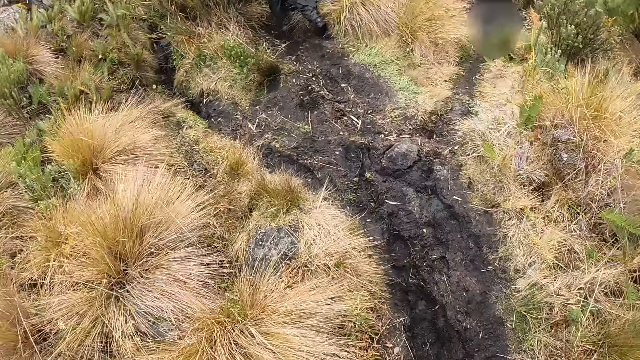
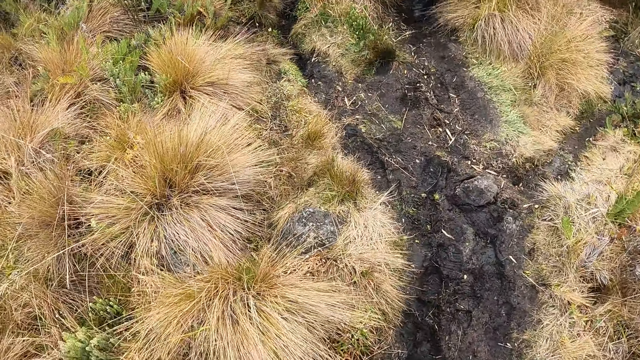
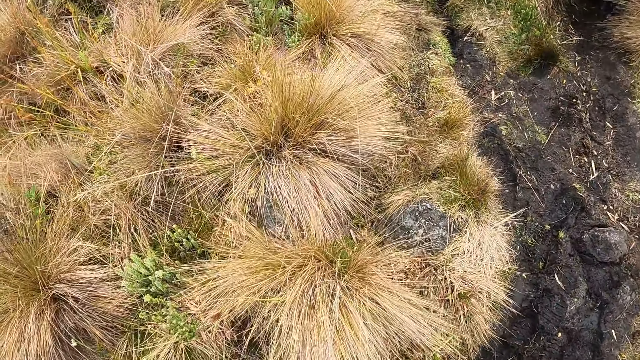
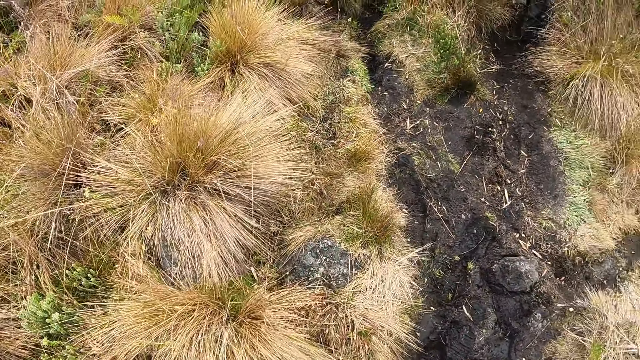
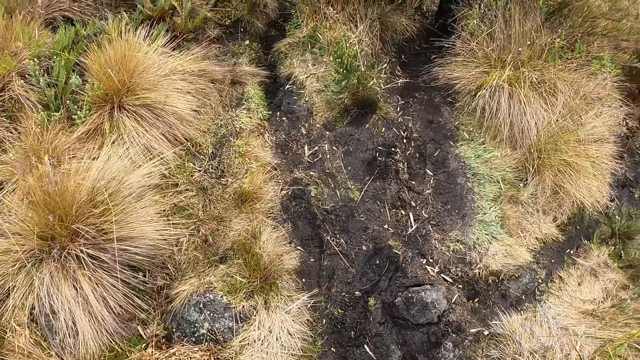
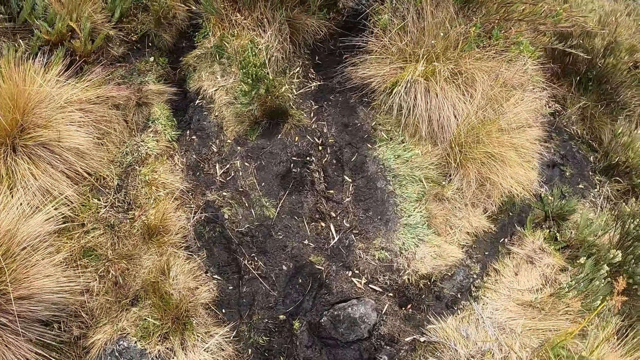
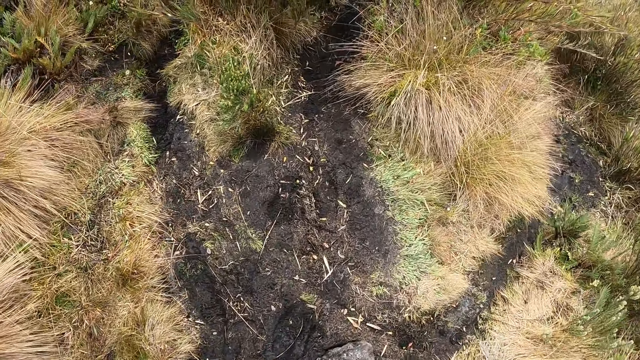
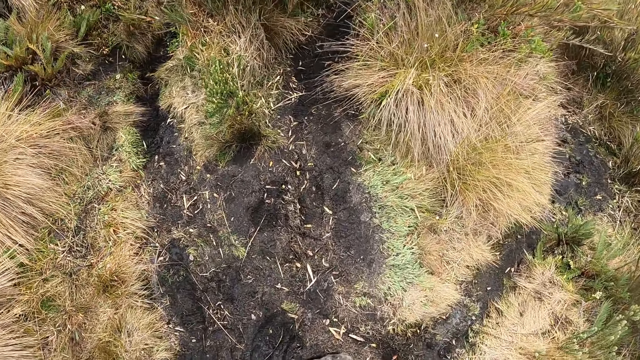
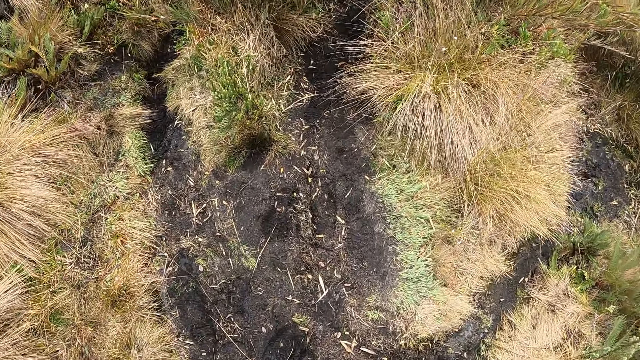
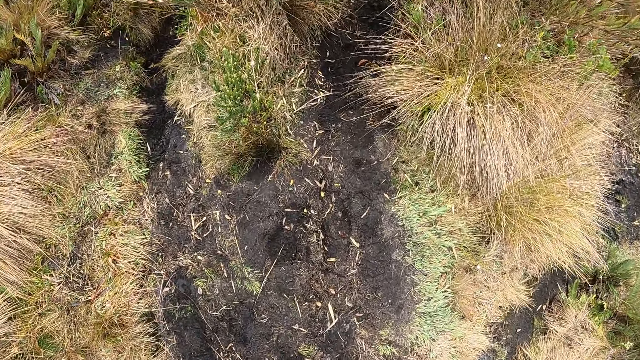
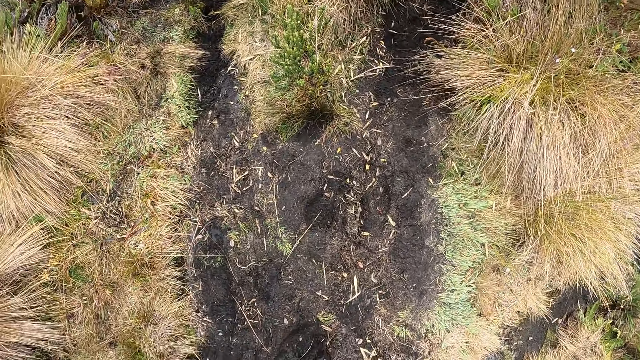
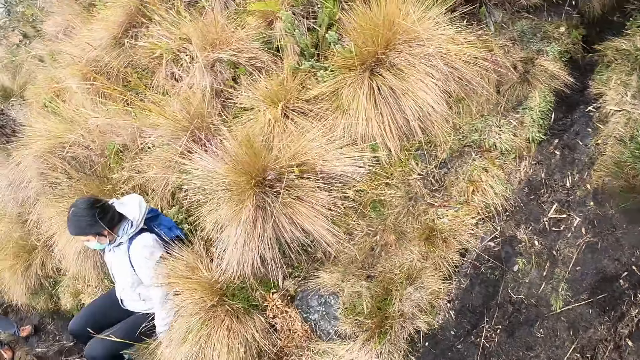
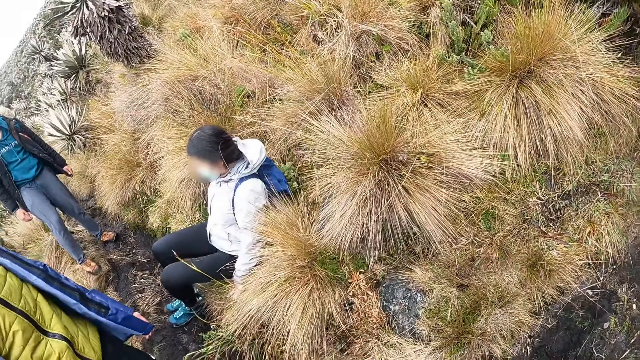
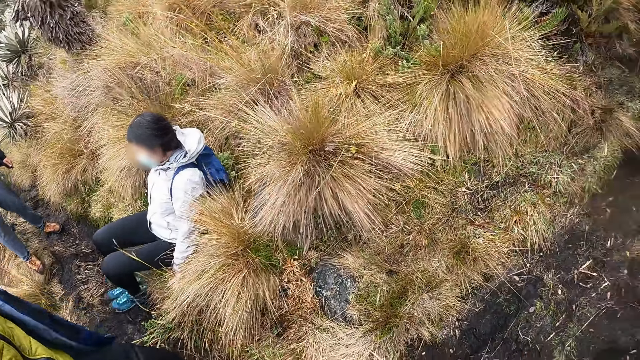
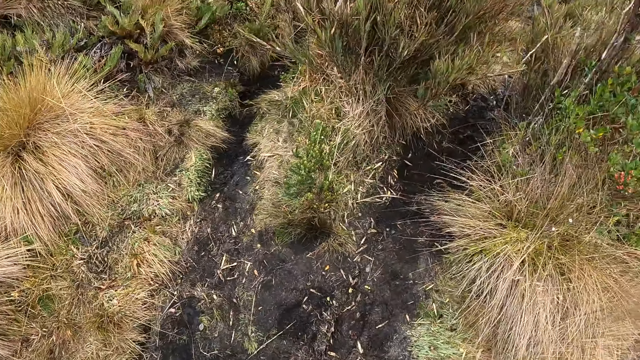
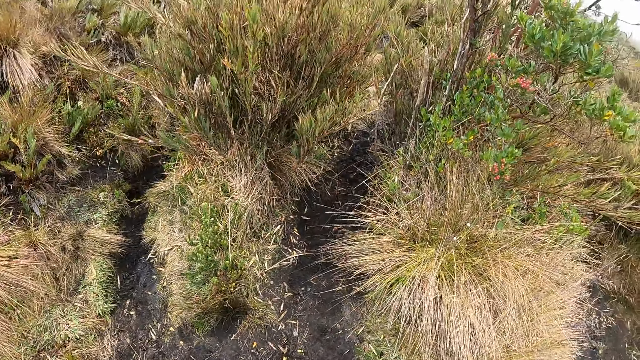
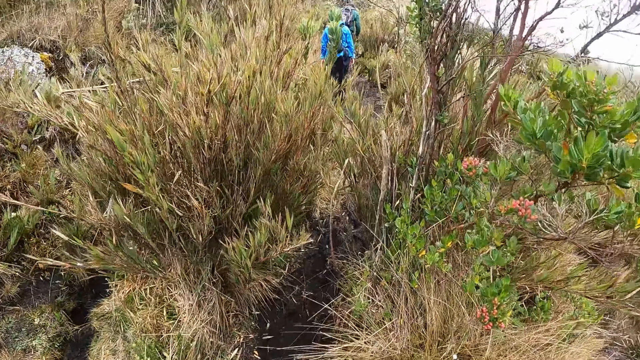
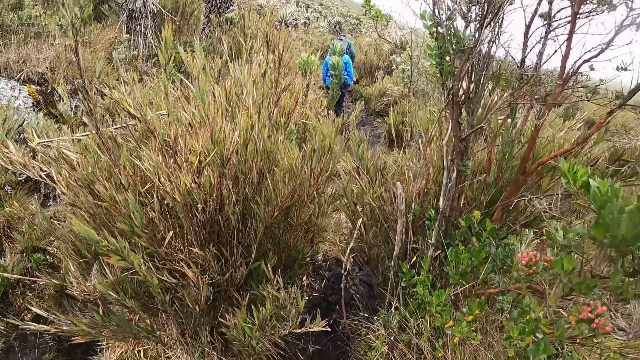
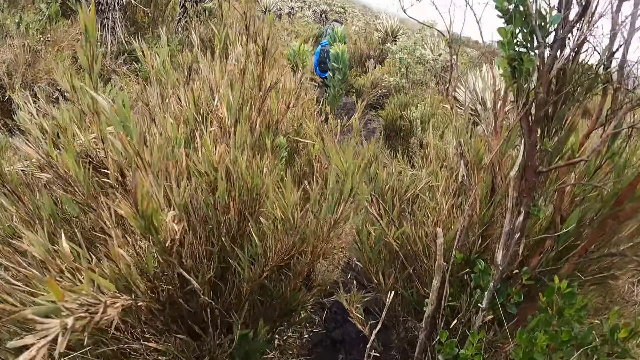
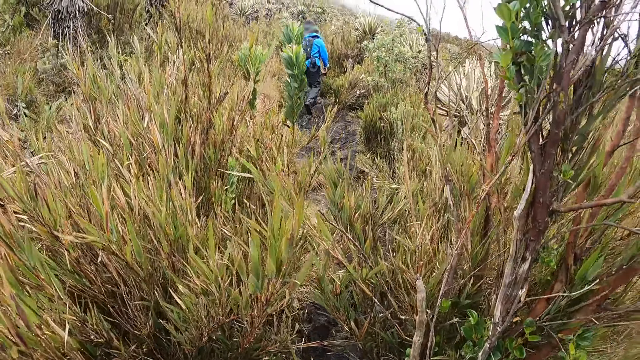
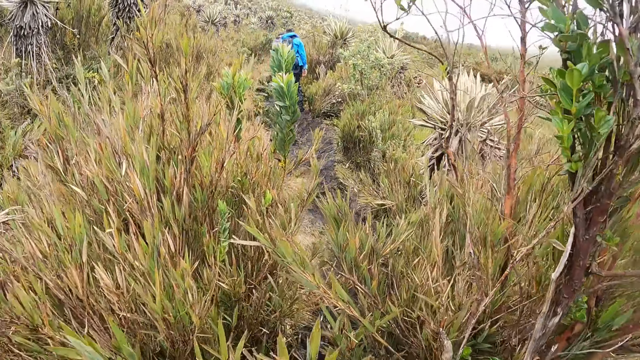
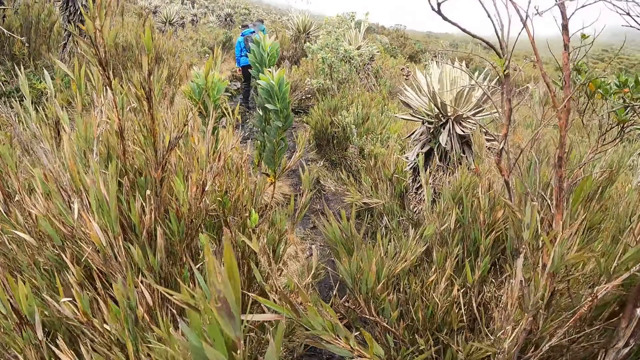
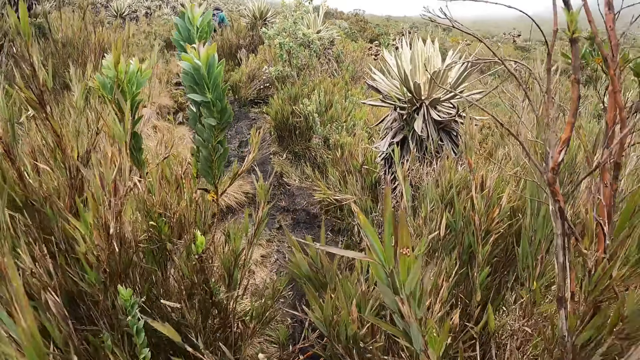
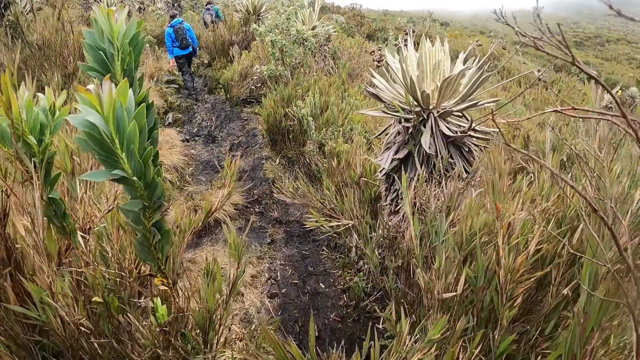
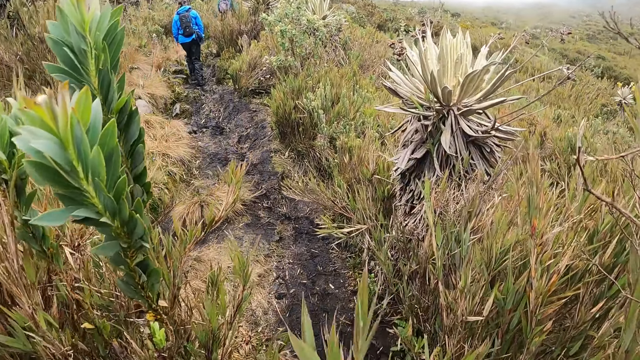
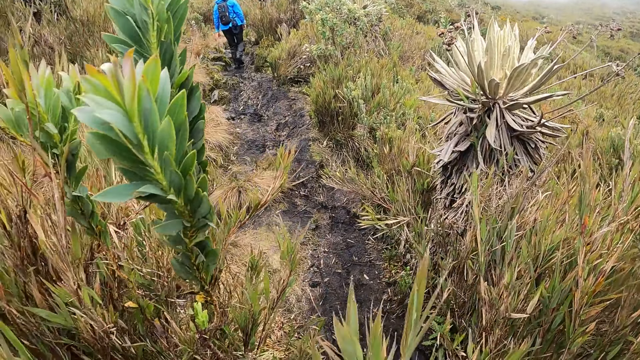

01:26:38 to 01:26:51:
The woman taps her boots together. The camera wearer walks on the path in the forest.

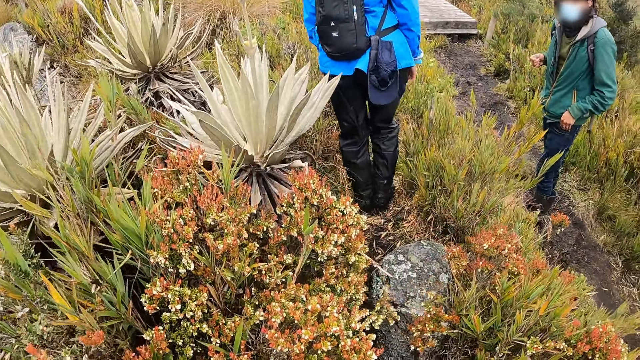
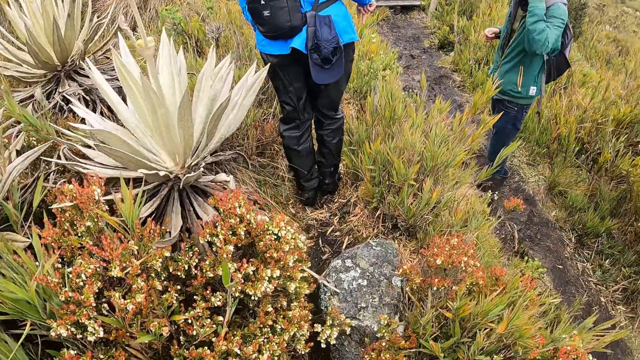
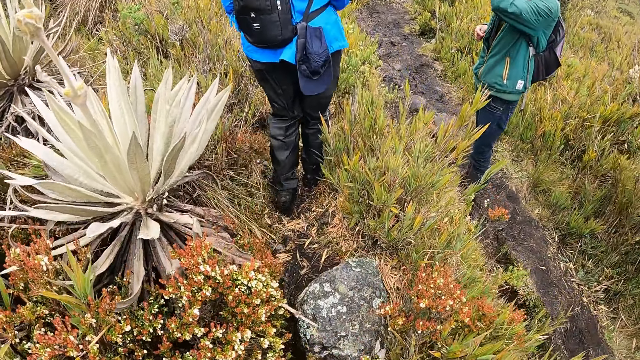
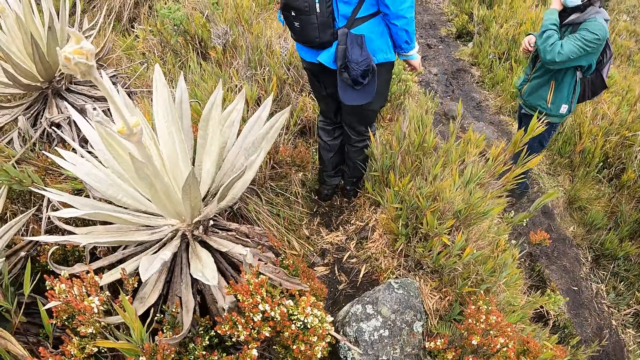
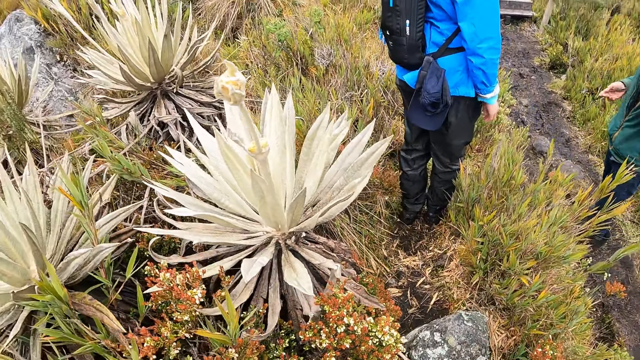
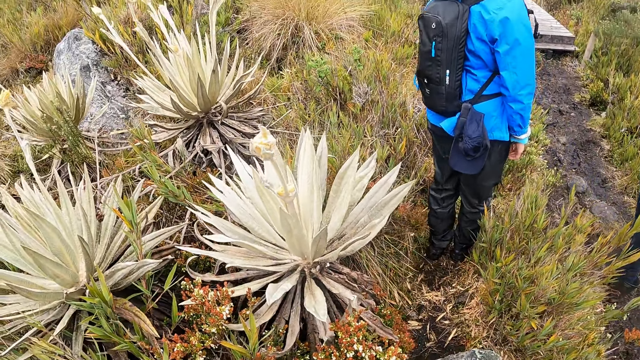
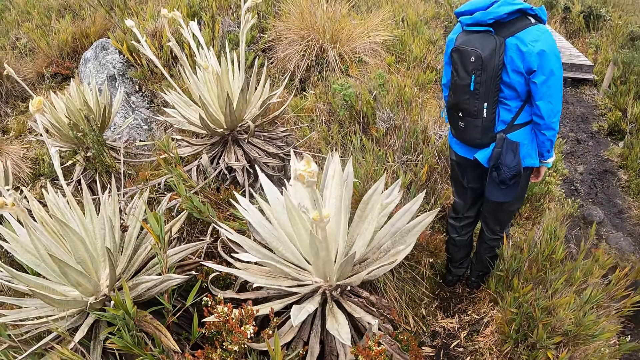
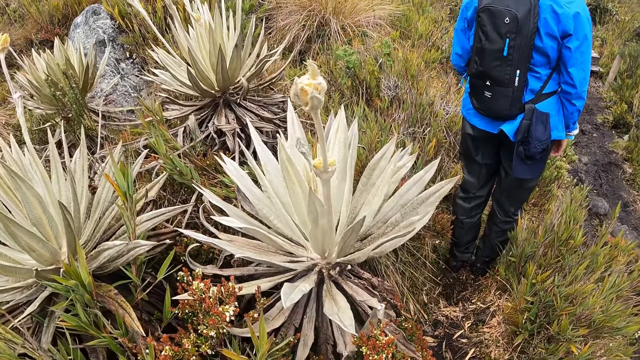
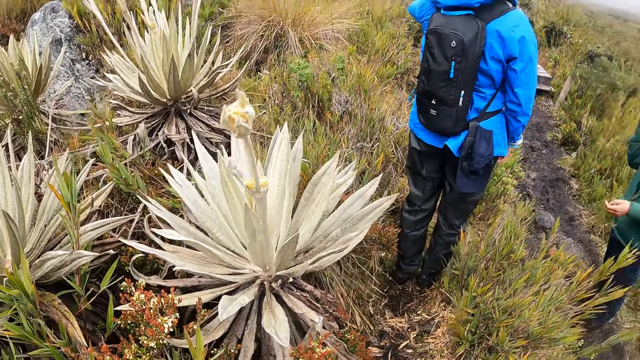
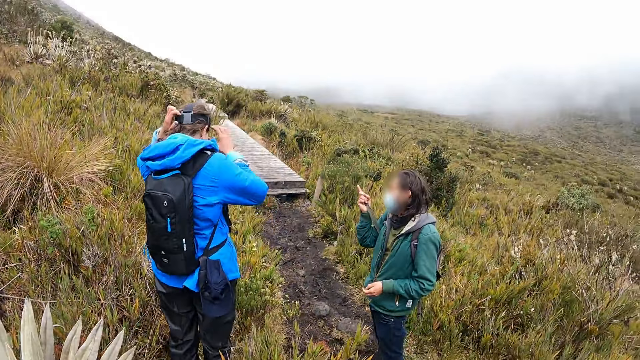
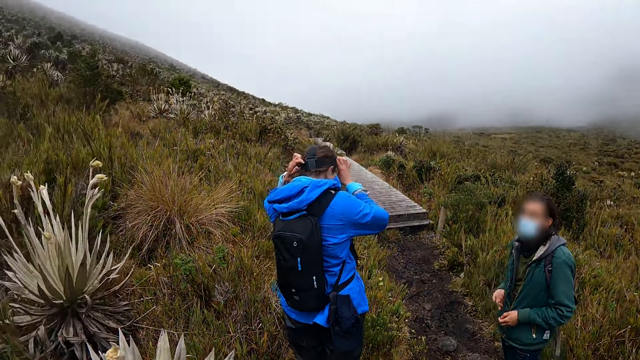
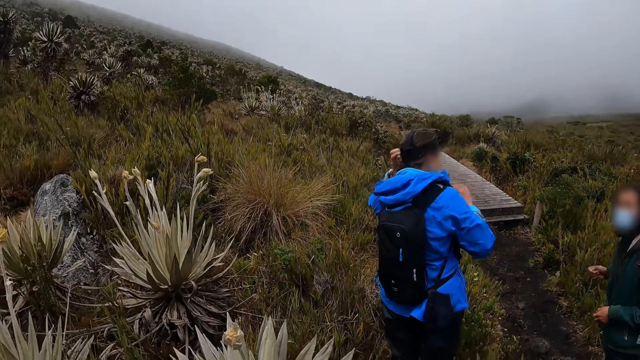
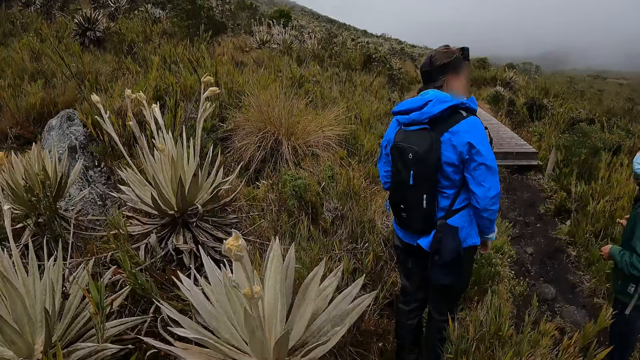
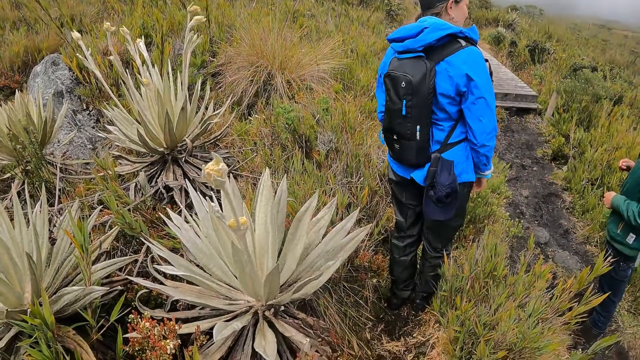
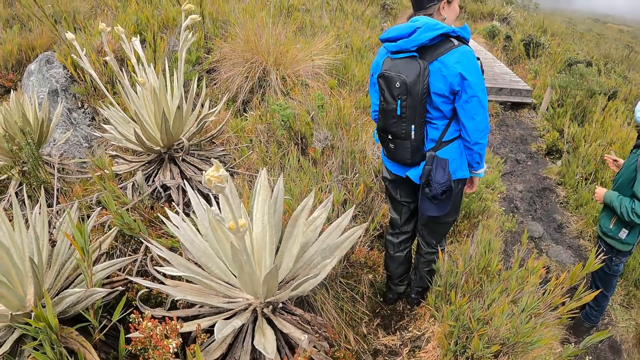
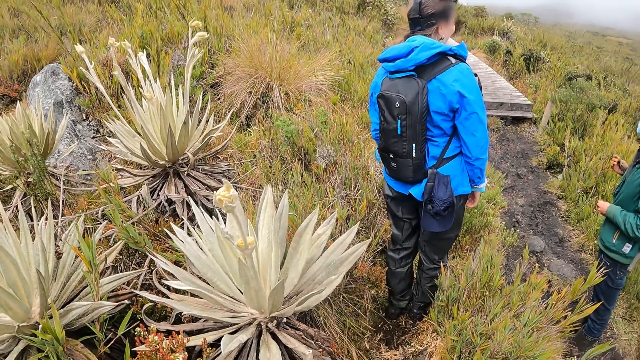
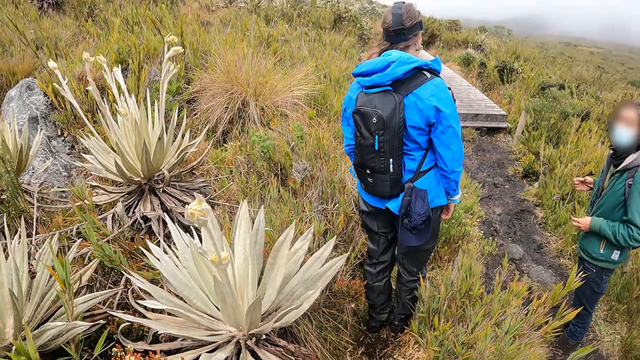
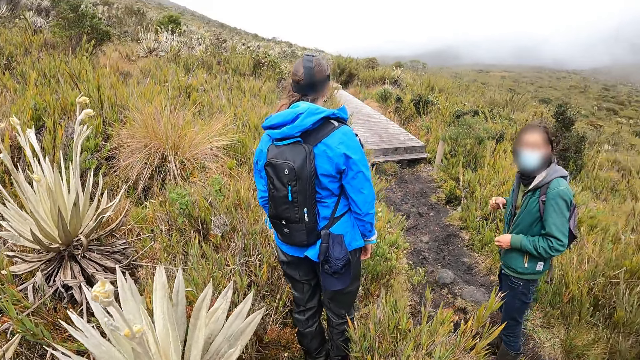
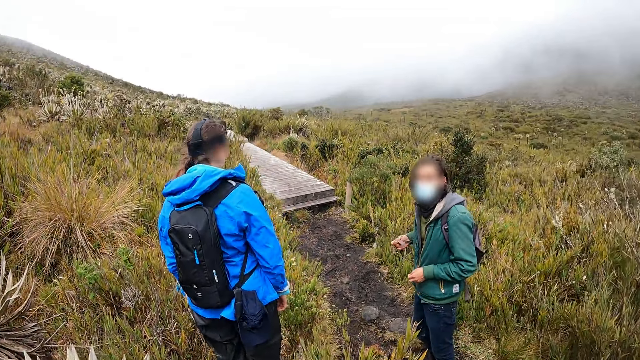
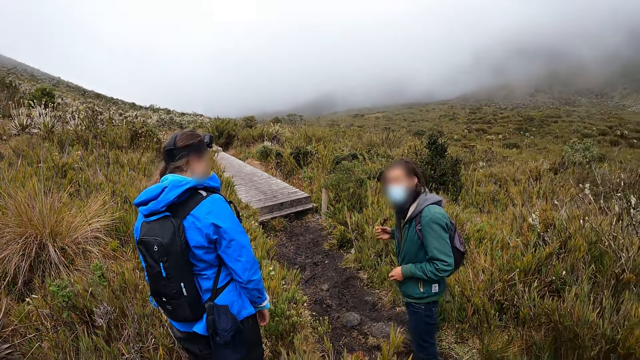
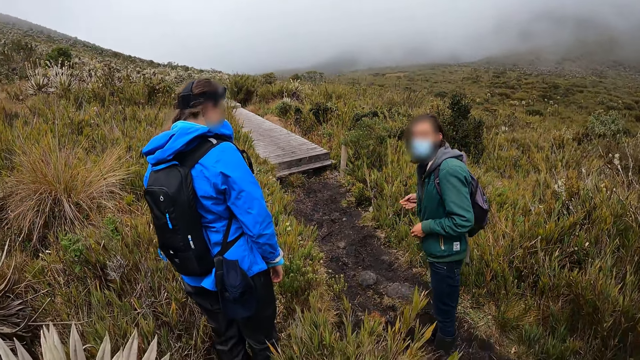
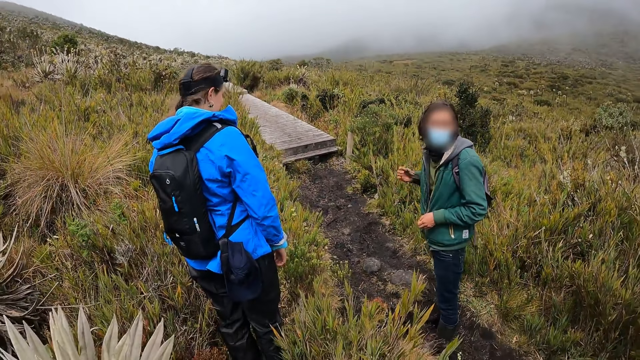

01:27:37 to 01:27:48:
The woman fiddles with the handle of the bag with her right hand. The camera wearer stands on the path in the forest. A man stands on the path in the forest.
